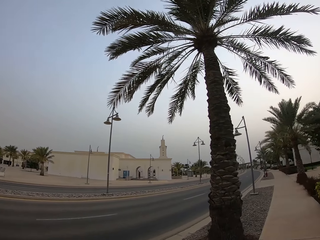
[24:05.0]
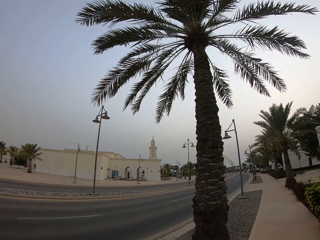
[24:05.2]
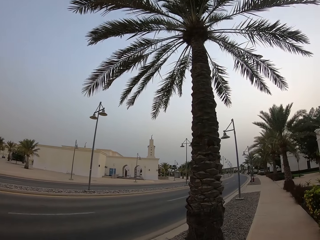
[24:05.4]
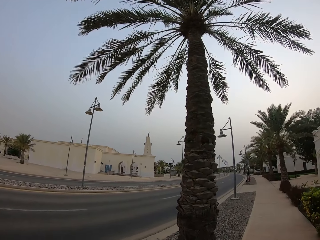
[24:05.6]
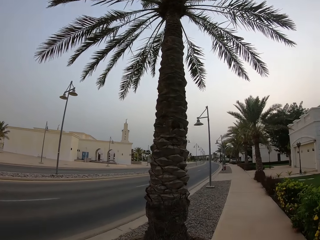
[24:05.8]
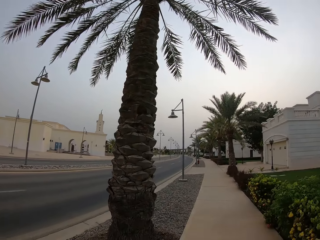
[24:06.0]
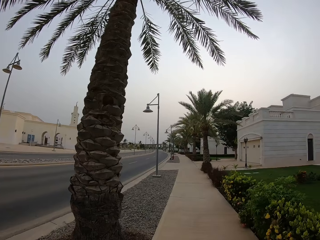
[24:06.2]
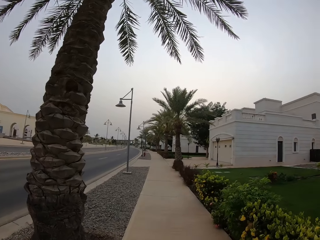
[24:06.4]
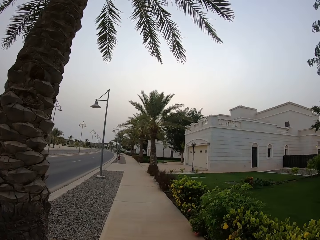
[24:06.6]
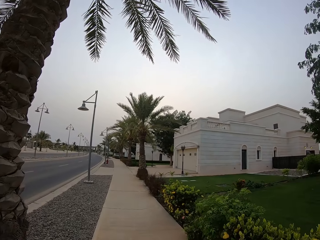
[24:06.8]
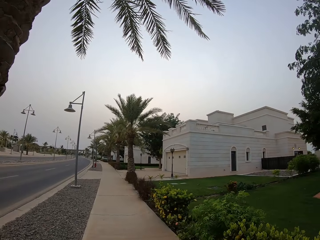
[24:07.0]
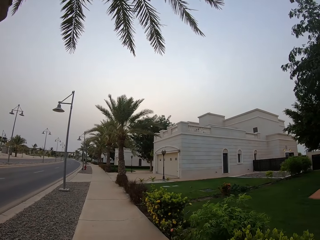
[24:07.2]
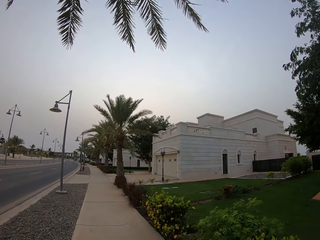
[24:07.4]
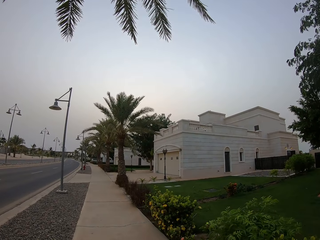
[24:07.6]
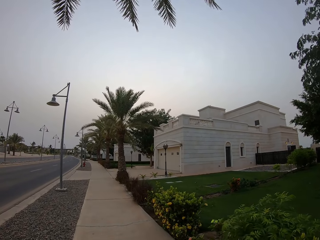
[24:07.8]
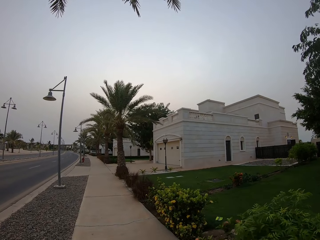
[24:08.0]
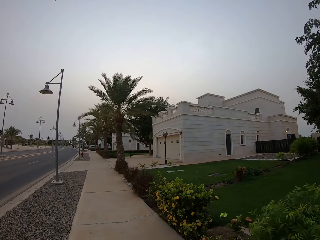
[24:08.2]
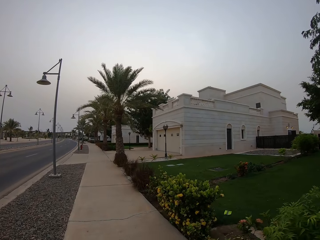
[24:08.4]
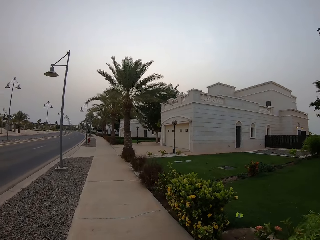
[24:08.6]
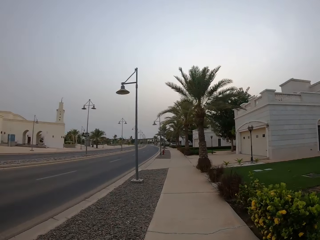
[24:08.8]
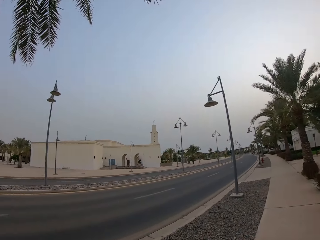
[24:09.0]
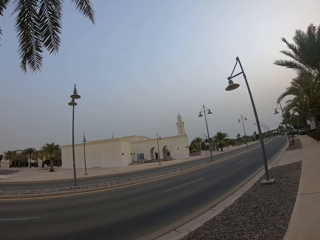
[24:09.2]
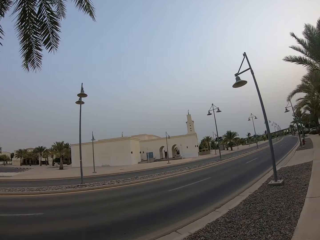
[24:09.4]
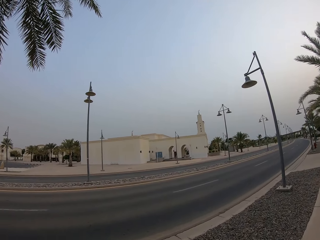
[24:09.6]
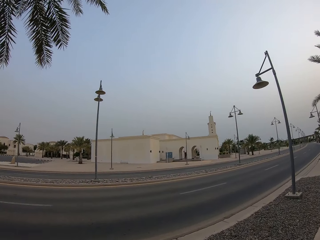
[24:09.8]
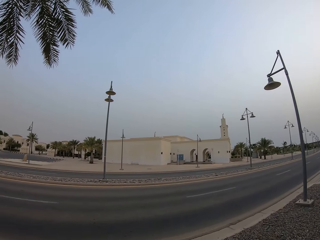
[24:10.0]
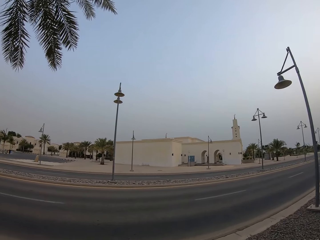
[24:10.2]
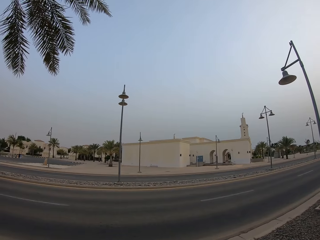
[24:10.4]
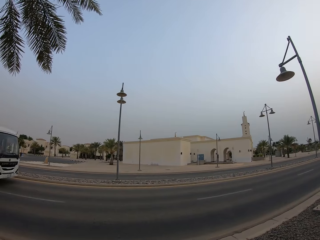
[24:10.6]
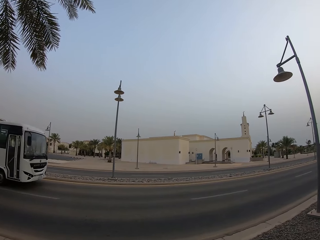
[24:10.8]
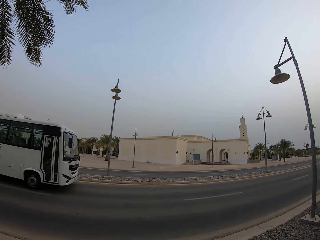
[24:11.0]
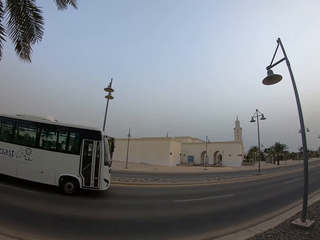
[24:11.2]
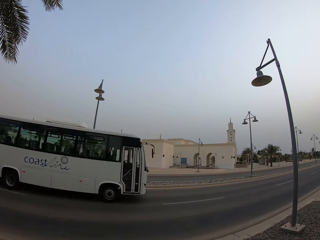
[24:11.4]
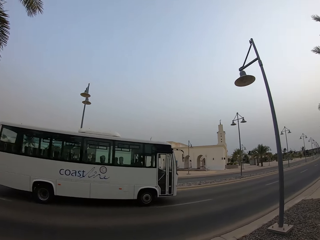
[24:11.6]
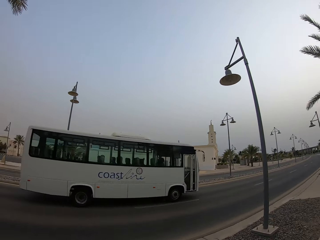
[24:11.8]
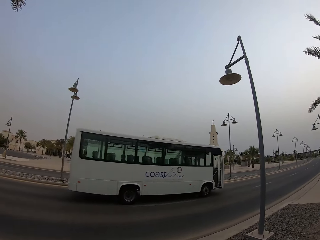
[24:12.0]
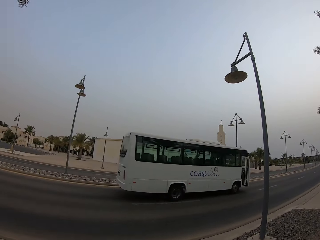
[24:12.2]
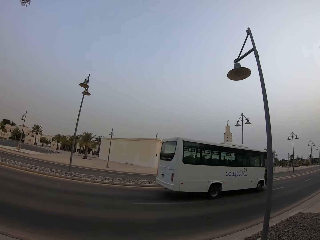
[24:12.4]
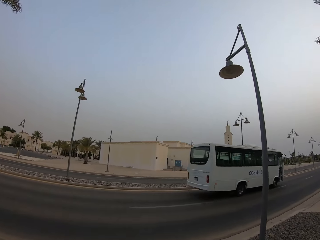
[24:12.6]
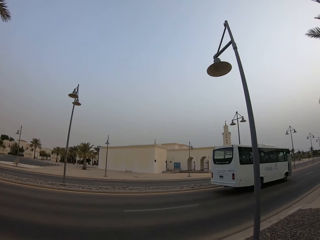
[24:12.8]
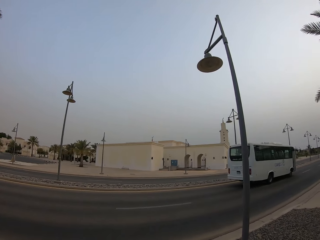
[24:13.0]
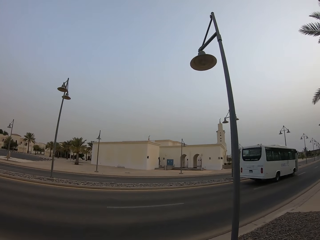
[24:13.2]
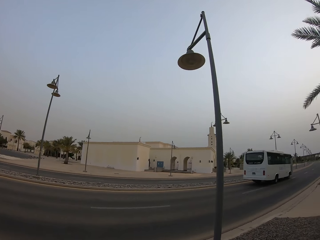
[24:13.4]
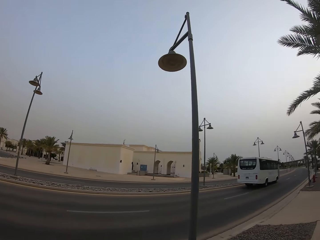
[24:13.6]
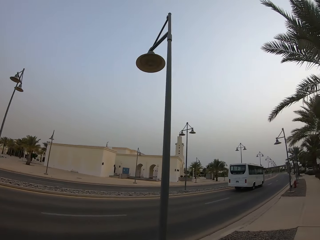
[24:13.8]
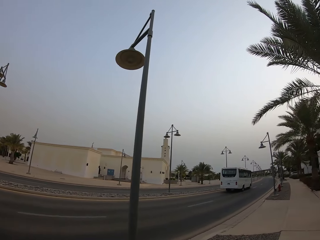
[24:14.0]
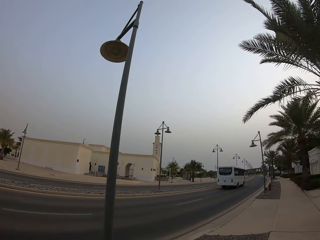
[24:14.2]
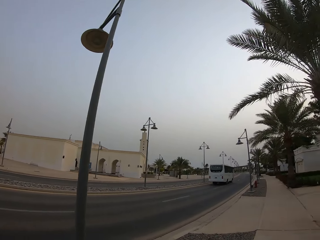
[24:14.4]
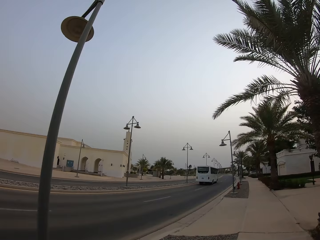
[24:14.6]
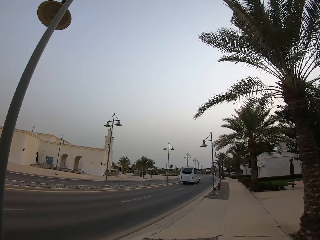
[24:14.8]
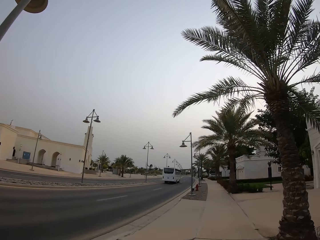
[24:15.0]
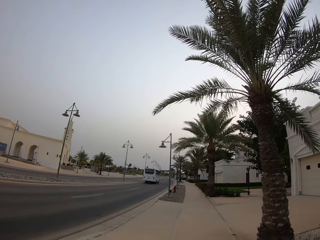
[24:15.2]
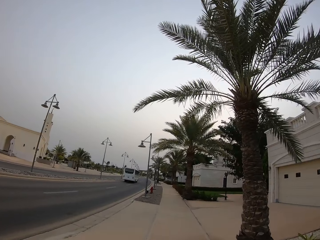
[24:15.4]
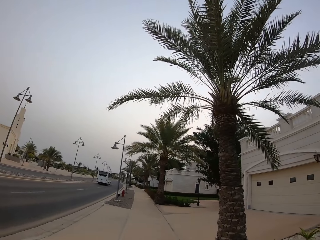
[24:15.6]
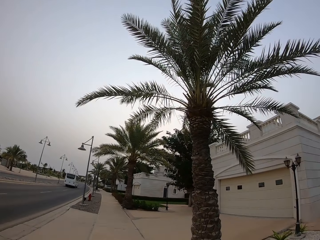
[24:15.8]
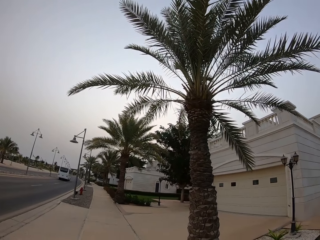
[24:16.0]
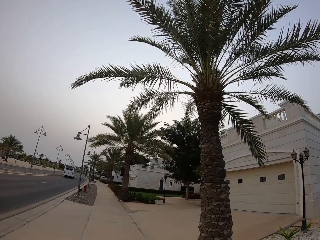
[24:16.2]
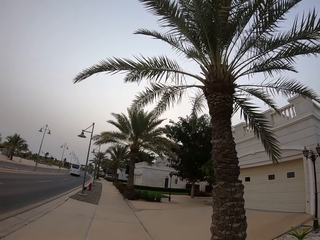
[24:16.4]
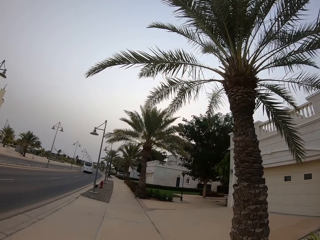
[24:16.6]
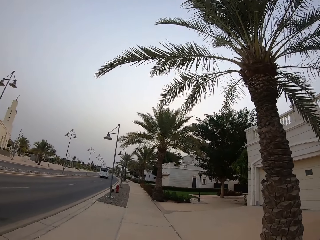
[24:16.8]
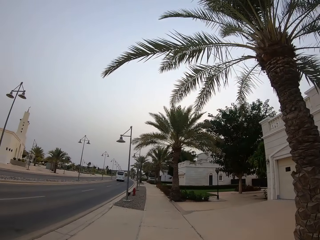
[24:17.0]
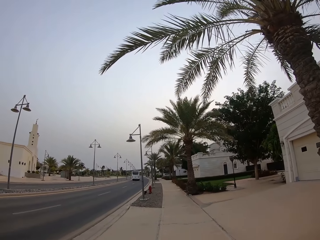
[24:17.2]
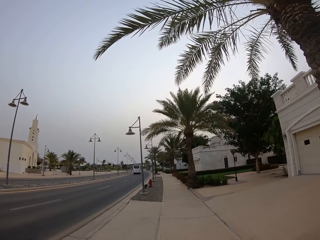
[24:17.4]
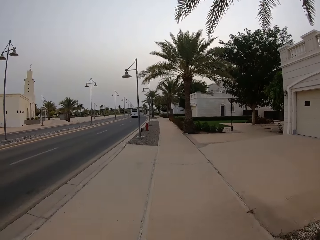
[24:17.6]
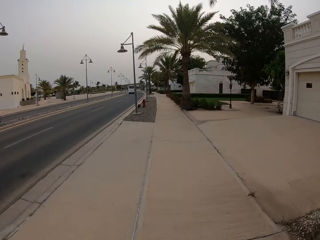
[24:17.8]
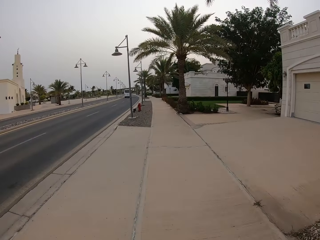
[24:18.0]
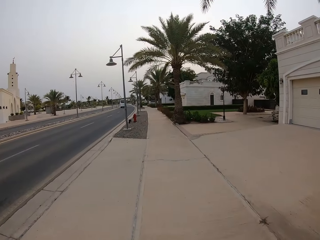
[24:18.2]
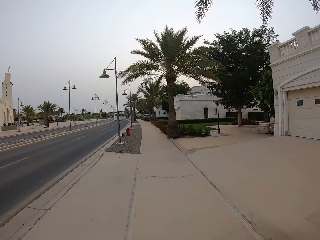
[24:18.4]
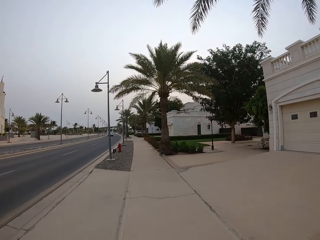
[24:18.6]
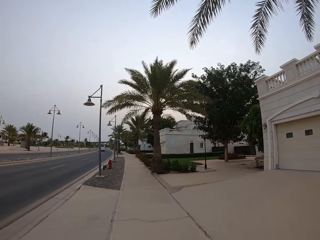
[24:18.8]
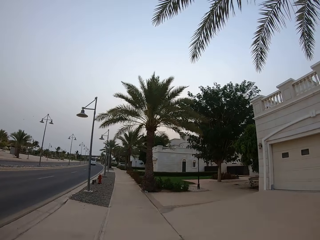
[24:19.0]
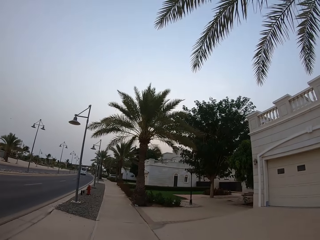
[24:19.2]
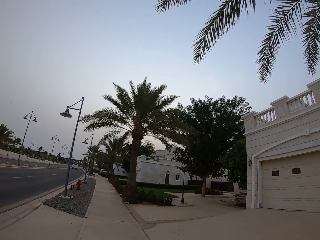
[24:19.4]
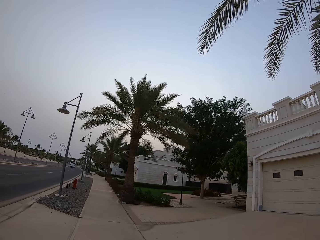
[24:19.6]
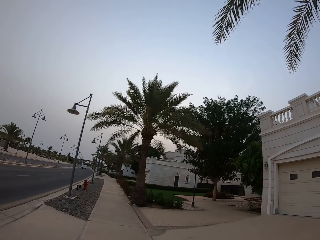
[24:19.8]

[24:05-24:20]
The camera wearer walks along the sidewalk. They look at the road. They look at the bus. They walk along the sidewalk.

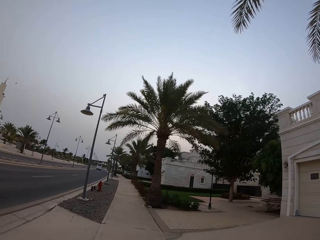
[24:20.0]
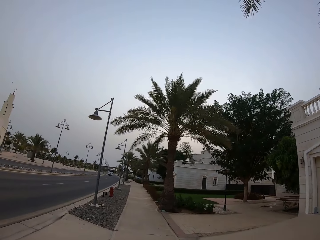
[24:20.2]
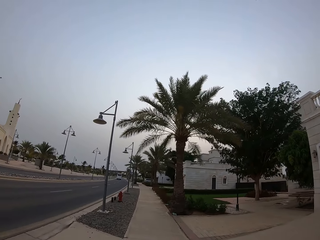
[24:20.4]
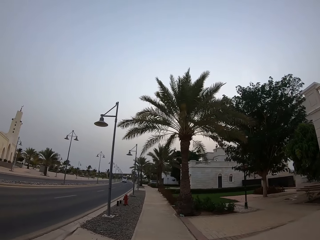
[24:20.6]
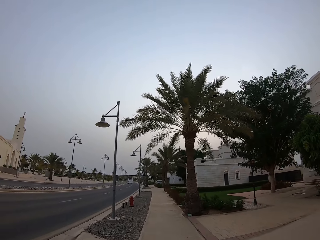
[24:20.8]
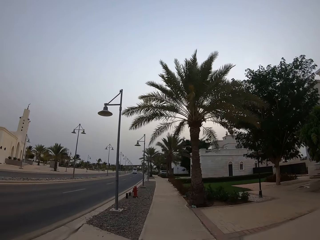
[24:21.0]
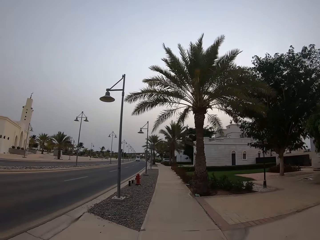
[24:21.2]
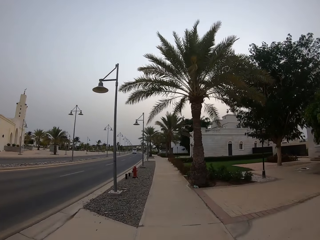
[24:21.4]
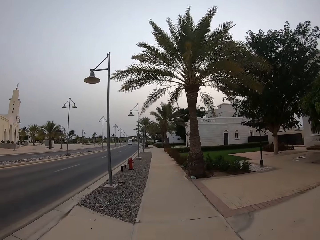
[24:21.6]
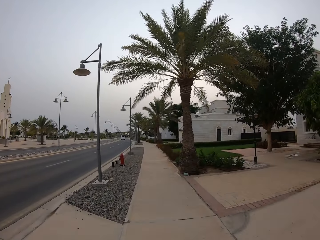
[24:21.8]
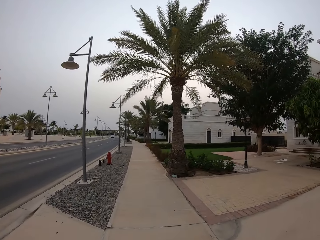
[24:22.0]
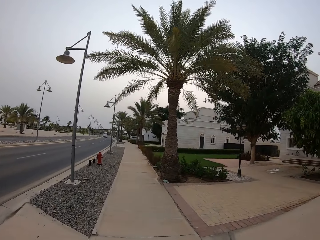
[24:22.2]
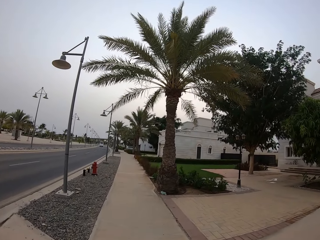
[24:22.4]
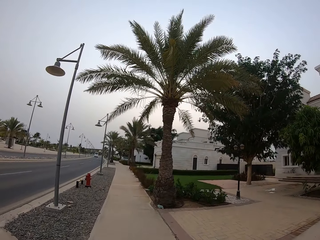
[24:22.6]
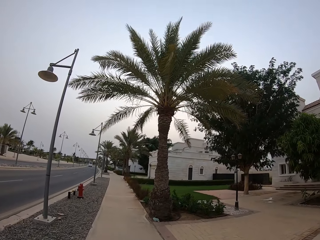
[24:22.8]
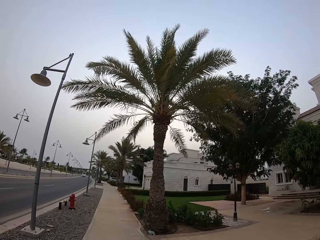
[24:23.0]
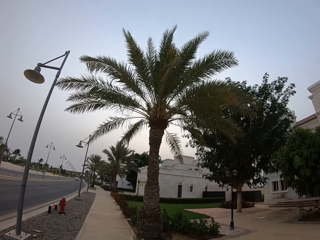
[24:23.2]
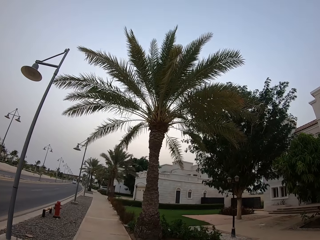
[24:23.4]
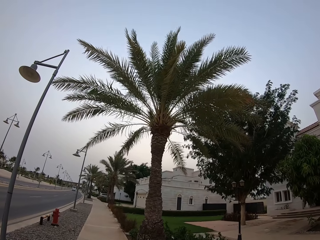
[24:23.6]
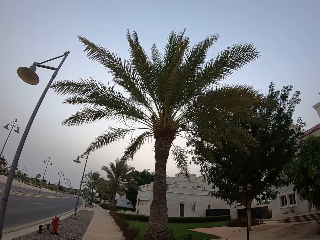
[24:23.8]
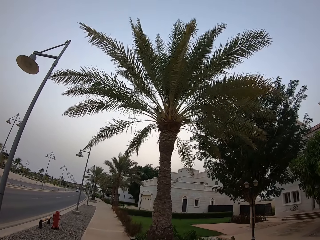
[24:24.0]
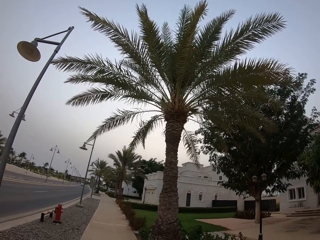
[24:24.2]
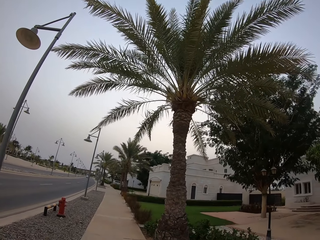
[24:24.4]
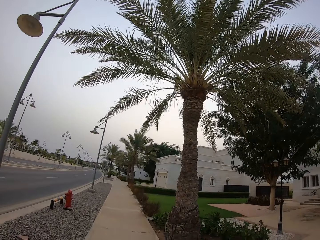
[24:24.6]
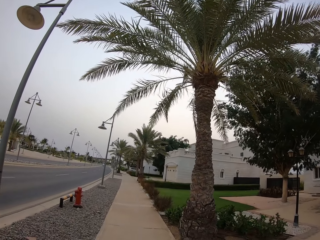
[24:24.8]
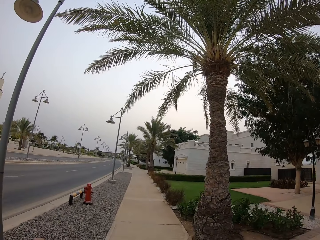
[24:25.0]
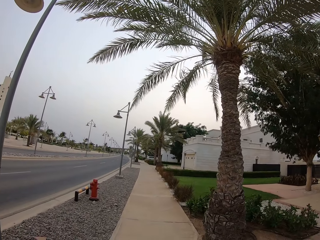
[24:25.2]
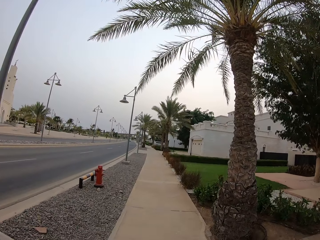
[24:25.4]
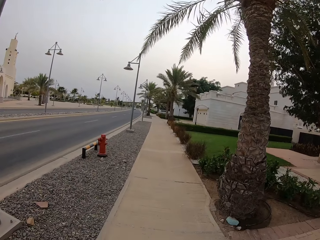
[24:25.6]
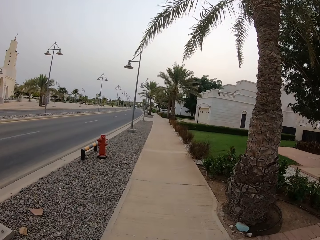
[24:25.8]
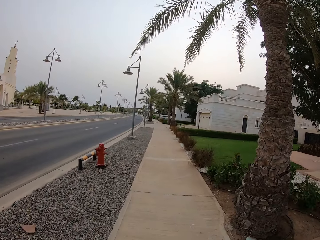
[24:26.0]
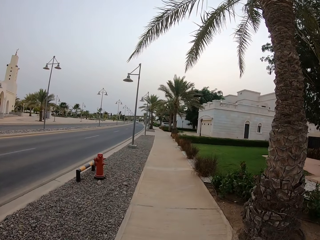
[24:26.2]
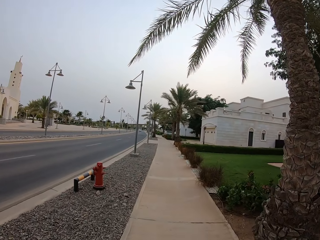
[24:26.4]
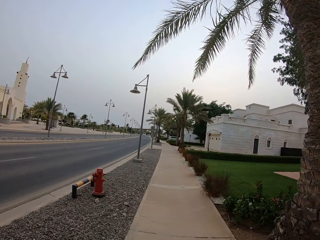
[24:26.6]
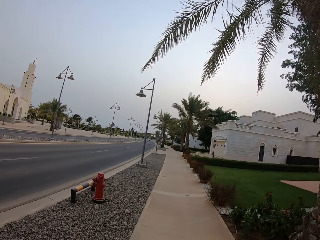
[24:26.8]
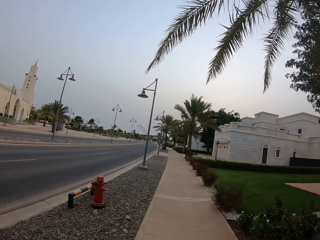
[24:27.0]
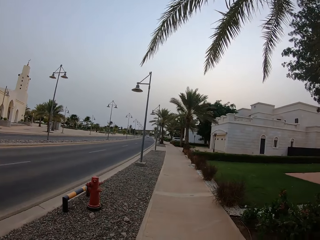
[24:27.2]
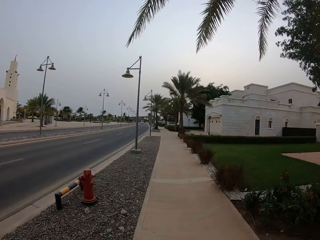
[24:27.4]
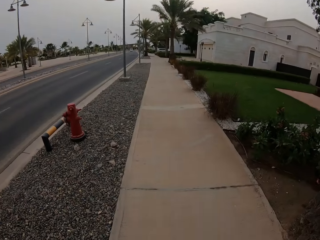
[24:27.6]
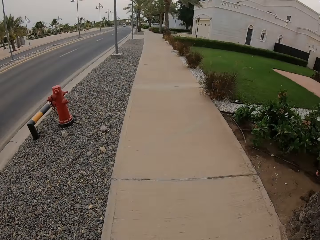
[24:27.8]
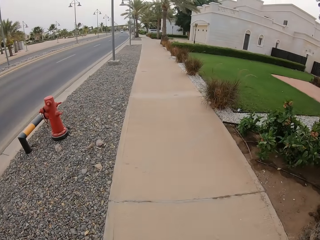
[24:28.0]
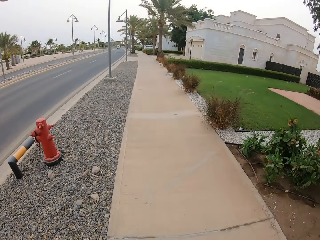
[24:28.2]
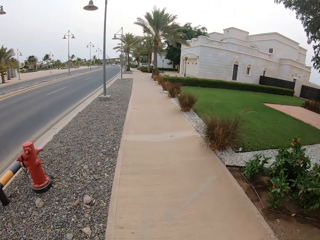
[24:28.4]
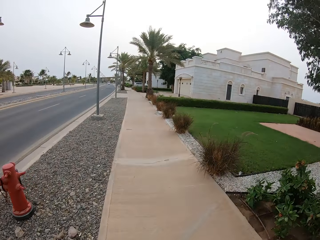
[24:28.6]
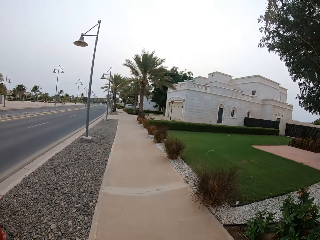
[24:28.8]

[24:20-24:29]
The camera wearer walks on the walkway.
